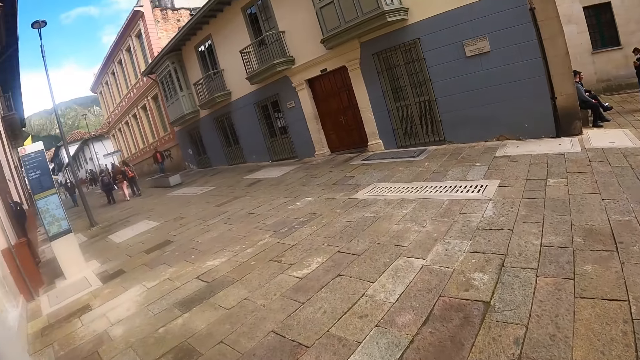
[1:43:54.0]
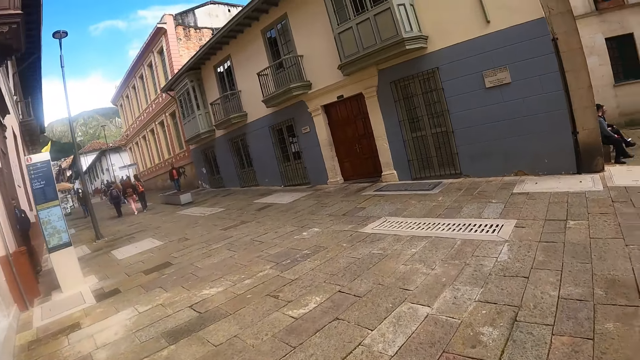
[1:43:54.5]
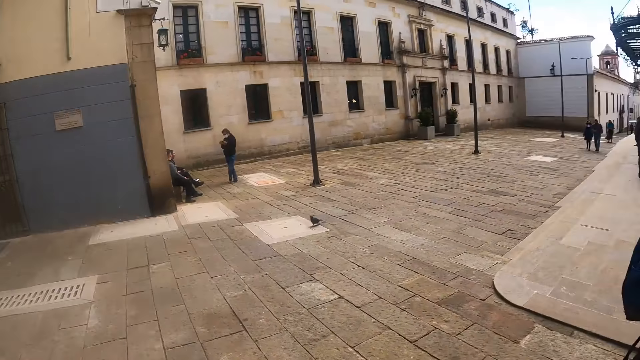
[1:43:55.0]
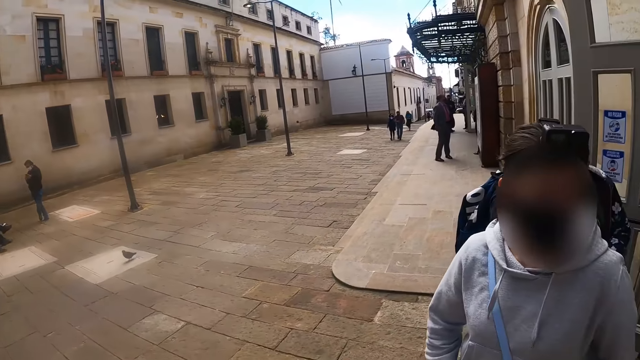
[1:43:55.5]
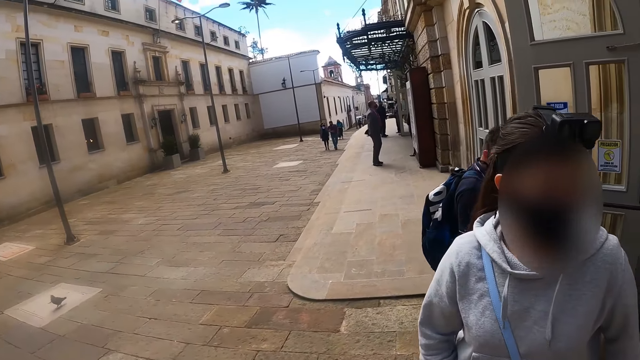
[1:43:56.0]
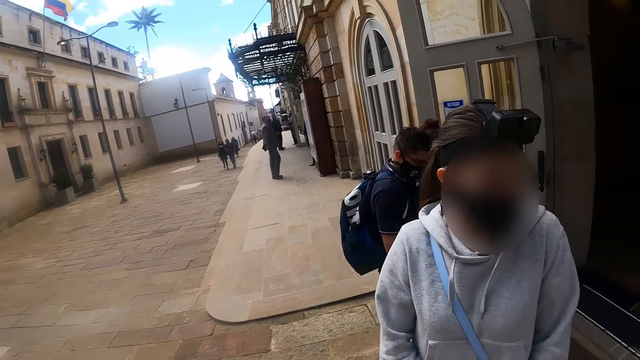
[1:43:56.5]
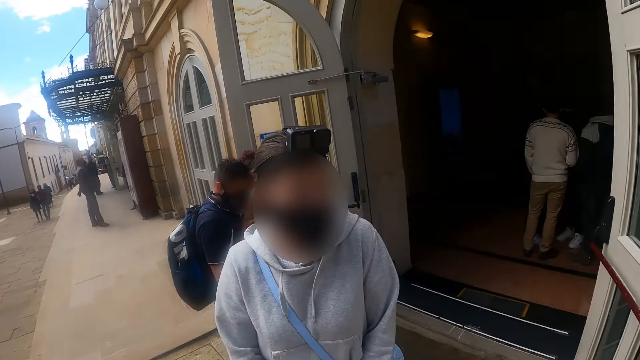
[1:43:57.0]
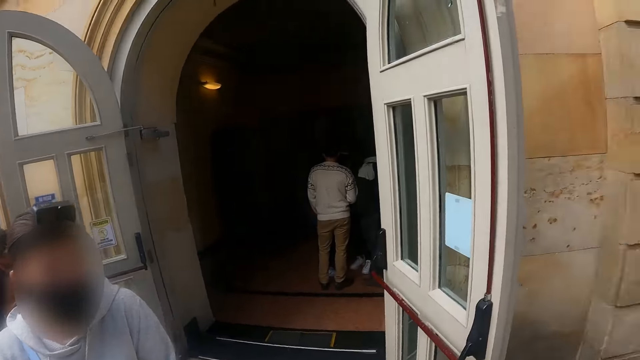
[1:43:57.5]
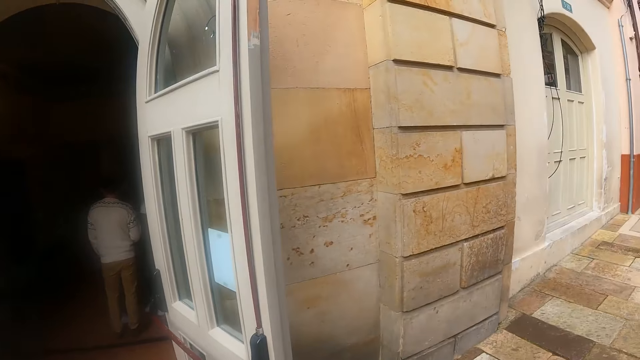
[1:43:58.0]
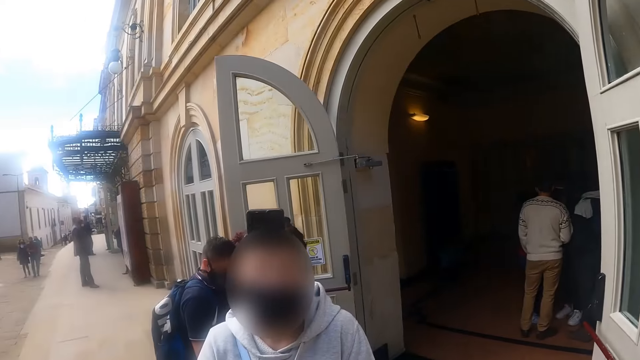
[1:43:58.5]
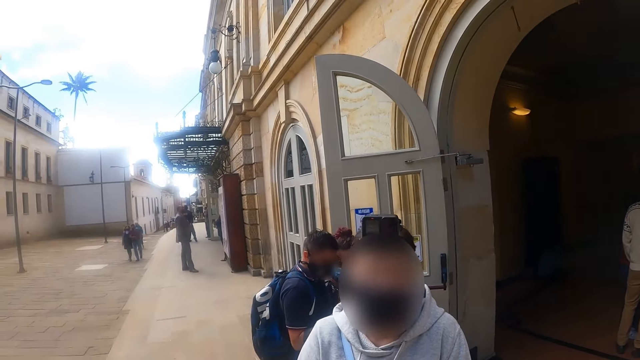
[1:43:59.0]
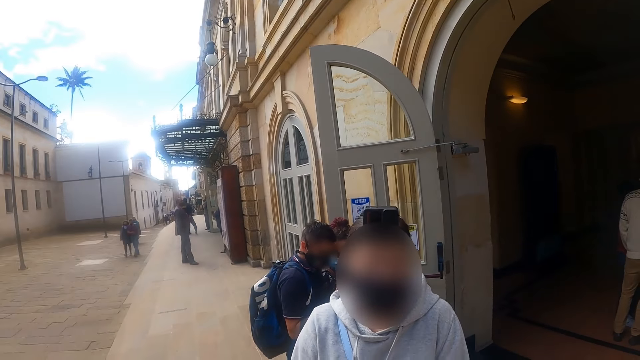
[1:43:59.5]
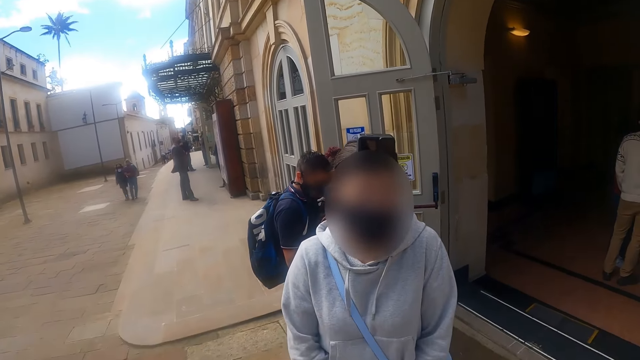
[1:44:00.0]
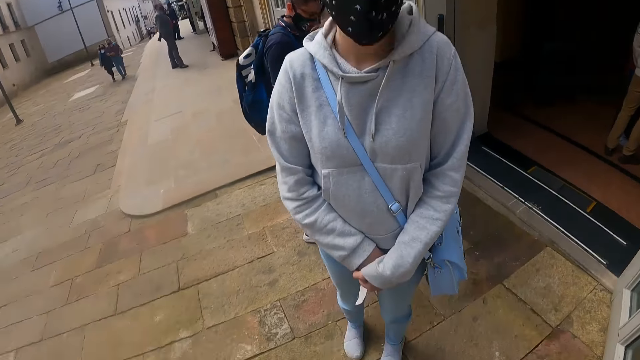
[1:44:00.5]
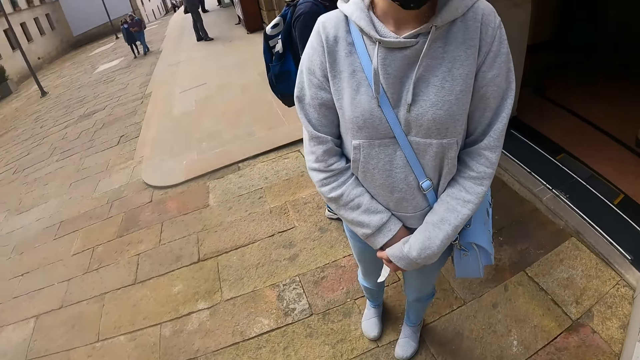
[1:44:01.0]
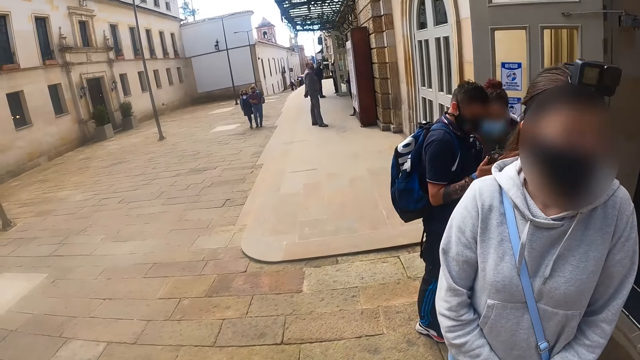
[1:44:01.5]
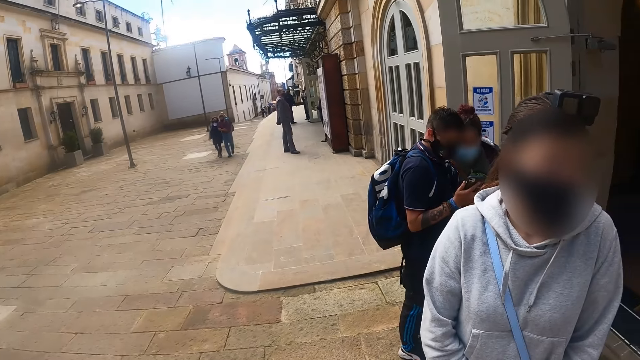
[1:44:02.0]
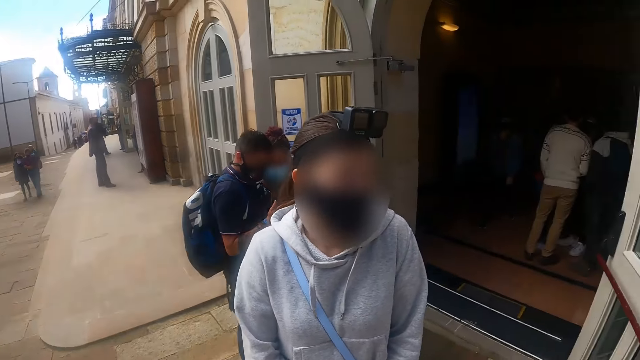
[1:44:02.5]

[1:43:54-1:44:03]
The camera wearer walks out of the building. They look around the area.

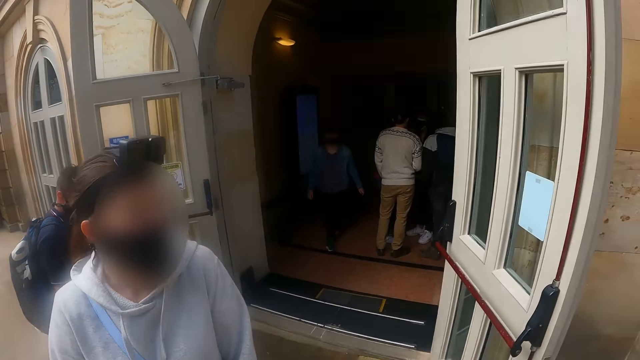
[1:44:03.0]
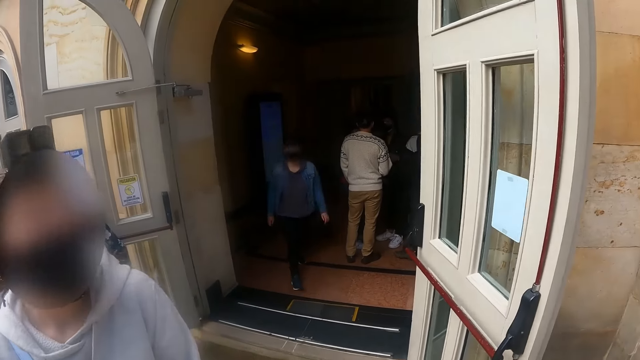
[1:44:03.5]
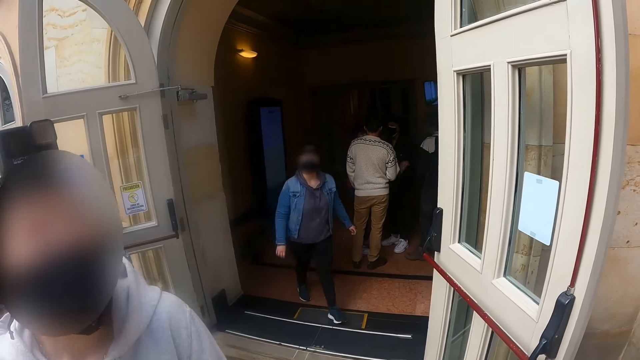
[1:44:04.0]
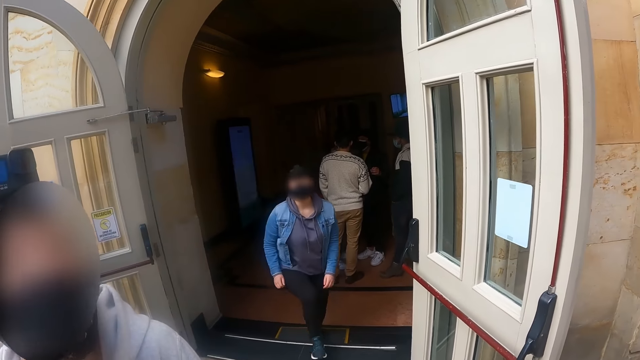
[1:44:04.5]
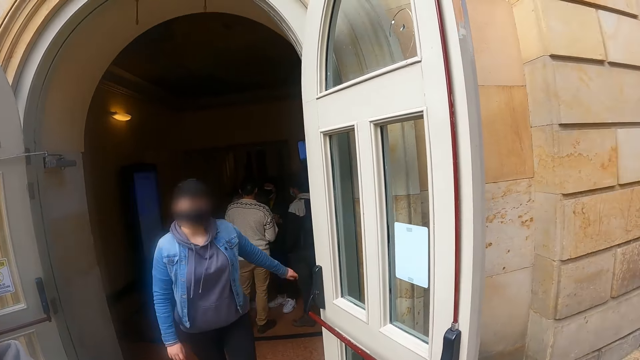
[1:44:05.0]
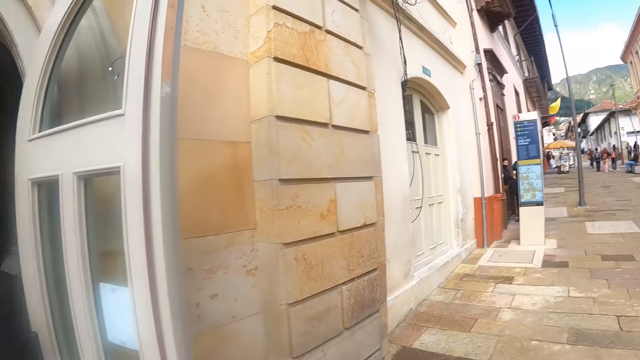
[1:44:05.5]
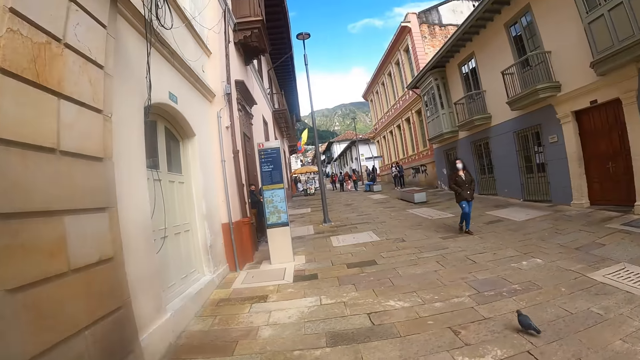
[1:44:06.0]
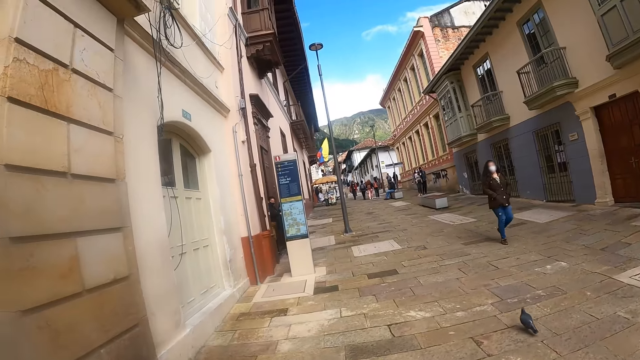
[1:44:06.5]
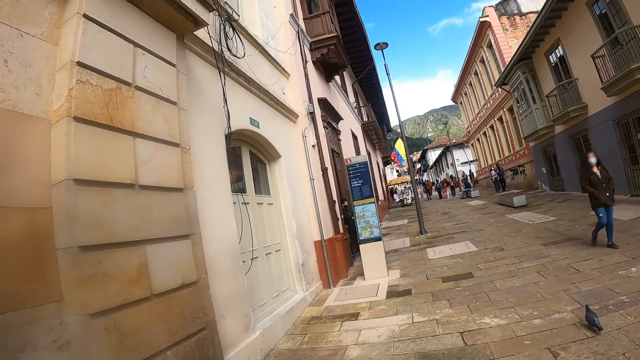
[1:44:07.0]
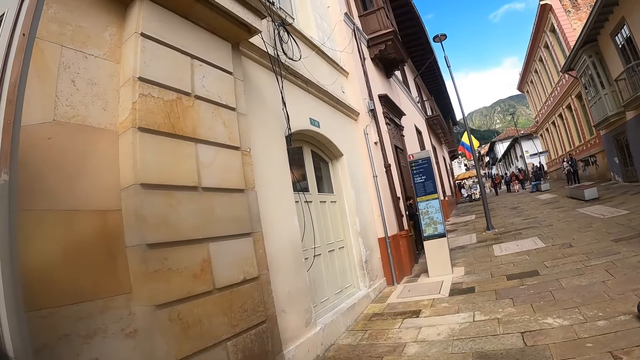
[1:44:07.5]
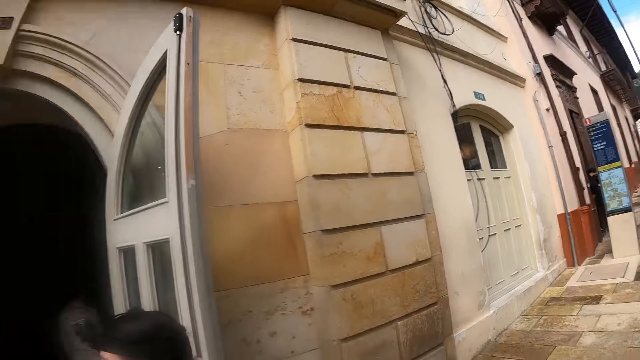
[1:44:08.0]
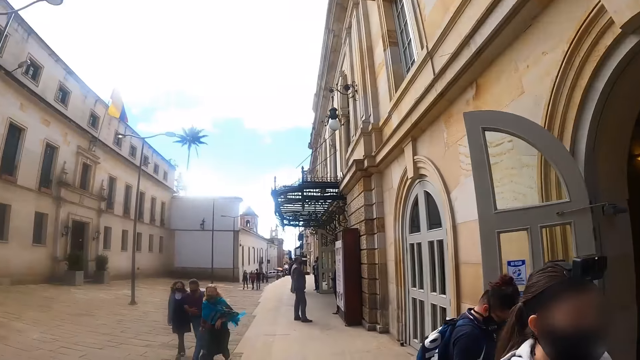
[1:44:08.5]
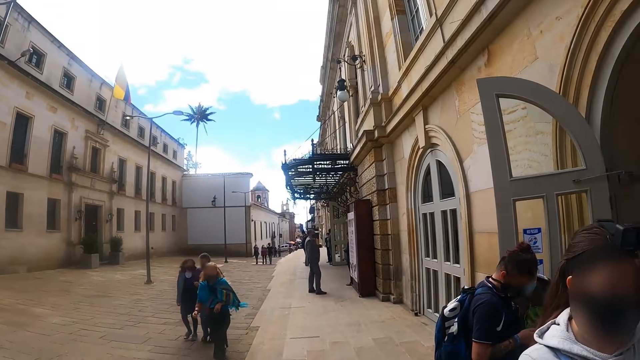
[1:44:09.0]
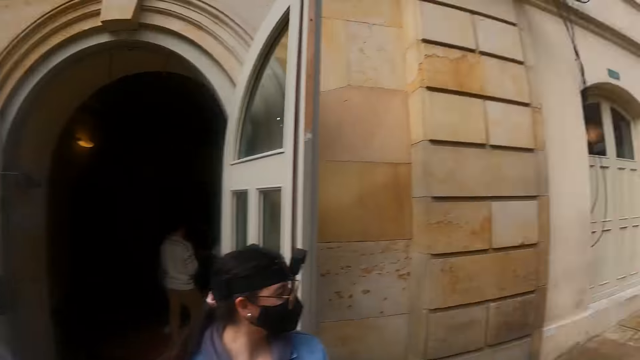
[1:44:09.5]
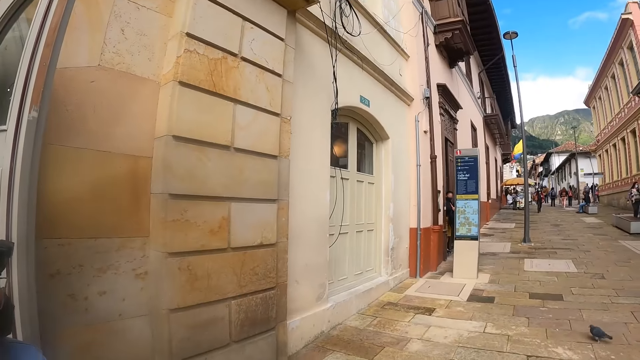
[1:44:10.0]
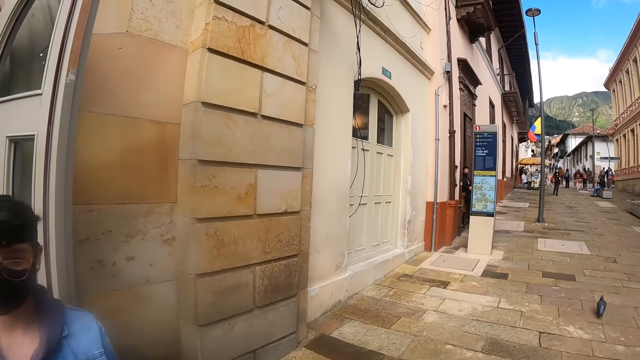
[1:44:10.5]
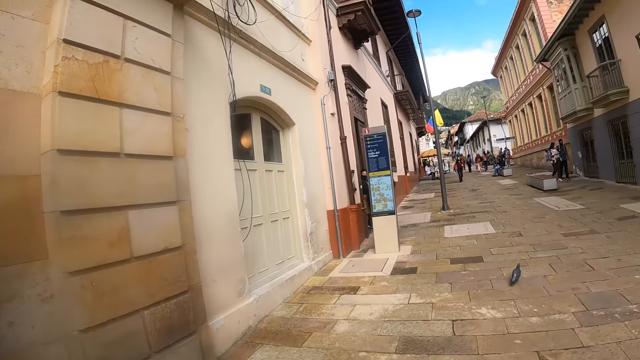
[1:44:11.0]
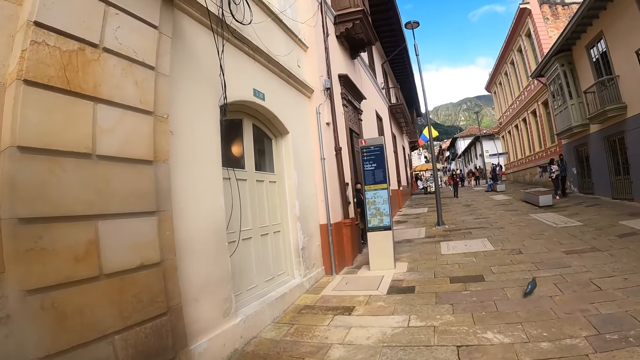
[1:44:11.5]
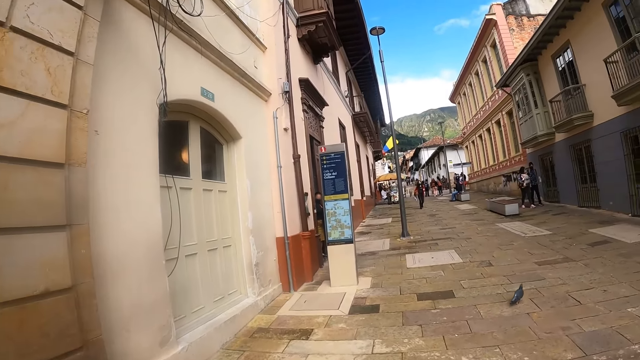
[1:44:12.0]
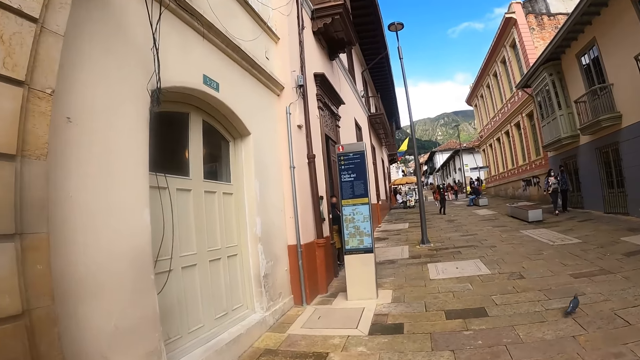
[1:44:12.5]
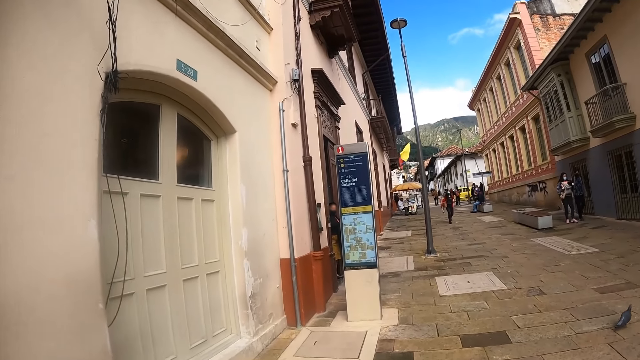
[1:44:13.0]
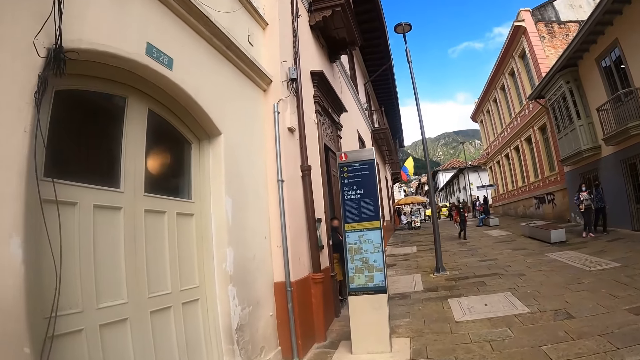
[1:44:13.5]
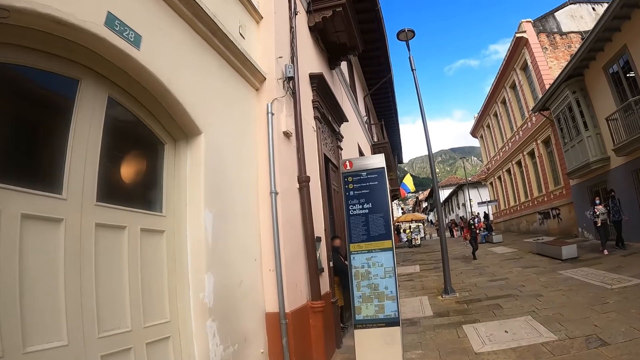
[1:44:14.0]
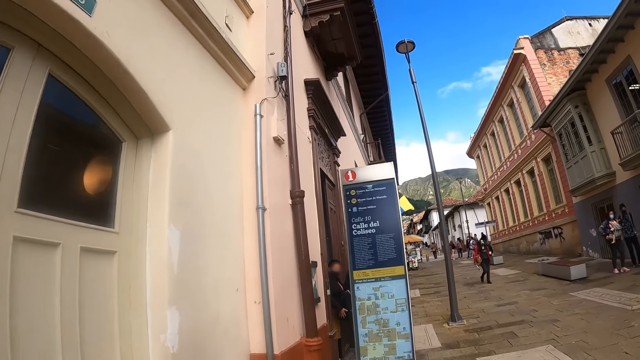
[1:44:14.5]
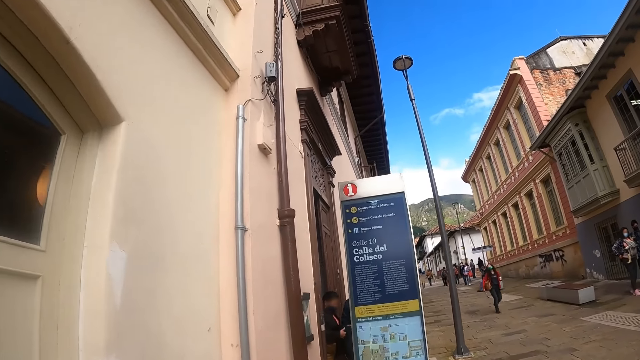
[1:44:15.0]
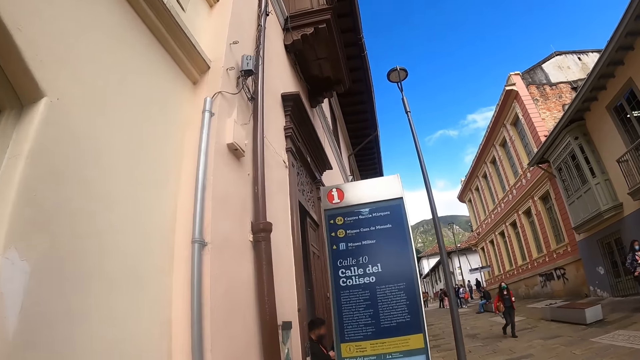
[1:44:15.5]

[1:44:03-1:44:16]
The camera wearer looks around the building. They walk around the street.
